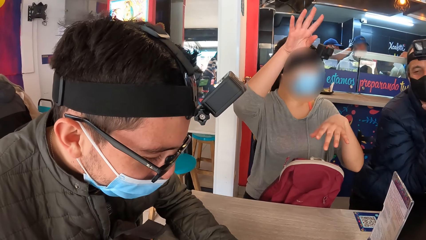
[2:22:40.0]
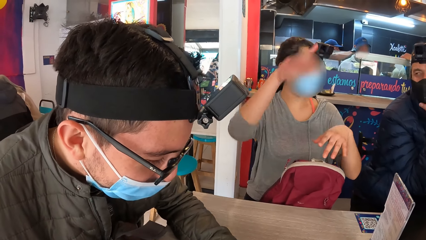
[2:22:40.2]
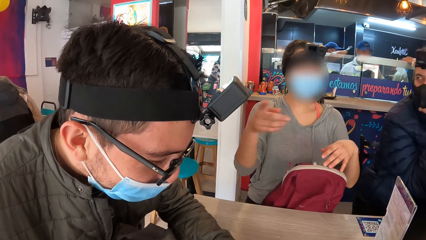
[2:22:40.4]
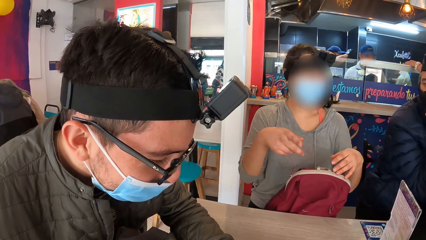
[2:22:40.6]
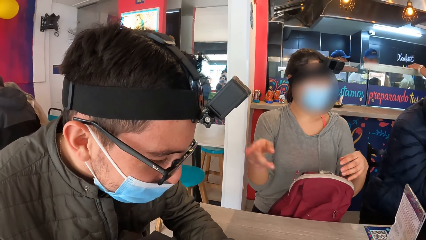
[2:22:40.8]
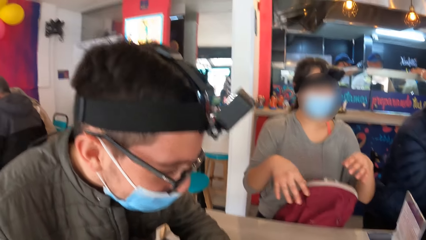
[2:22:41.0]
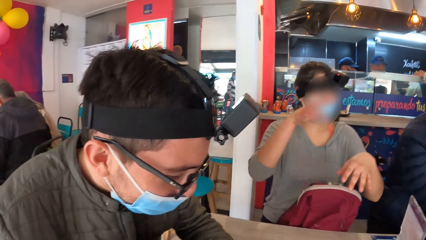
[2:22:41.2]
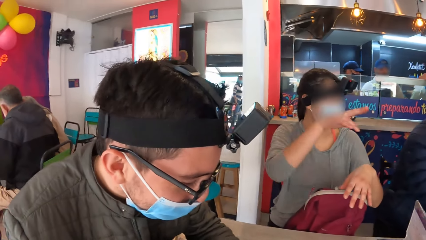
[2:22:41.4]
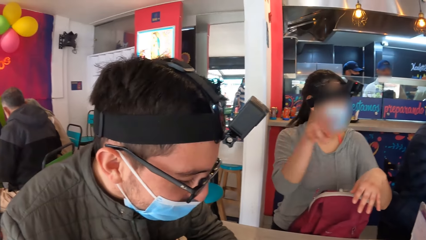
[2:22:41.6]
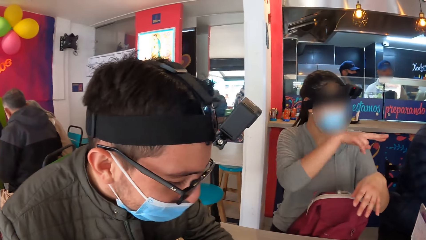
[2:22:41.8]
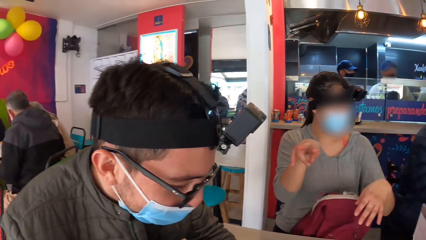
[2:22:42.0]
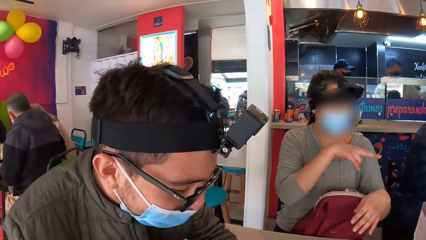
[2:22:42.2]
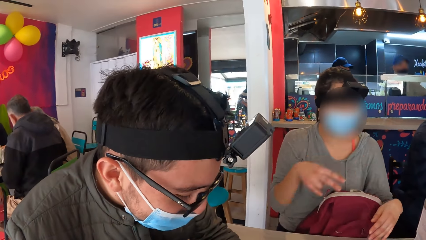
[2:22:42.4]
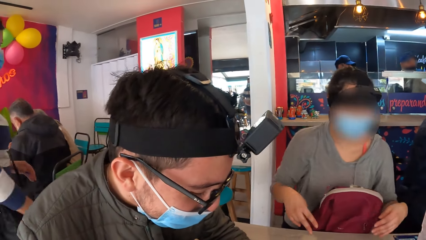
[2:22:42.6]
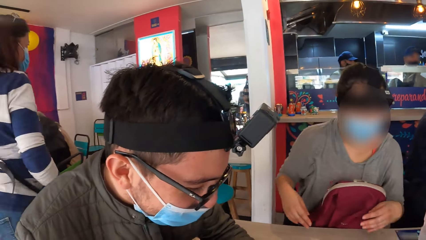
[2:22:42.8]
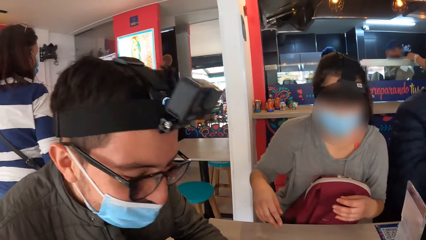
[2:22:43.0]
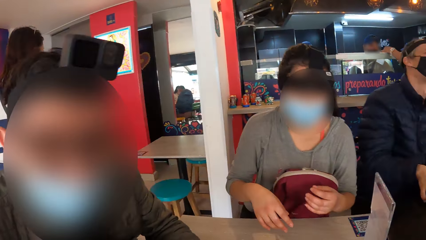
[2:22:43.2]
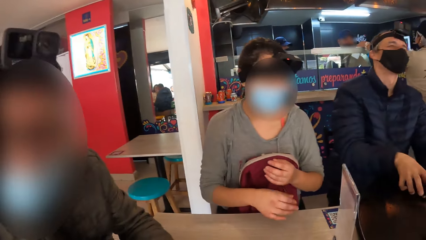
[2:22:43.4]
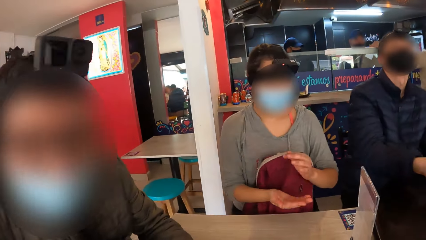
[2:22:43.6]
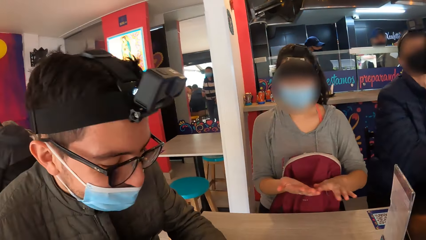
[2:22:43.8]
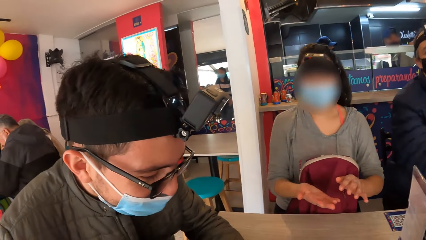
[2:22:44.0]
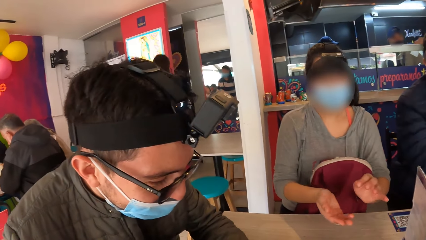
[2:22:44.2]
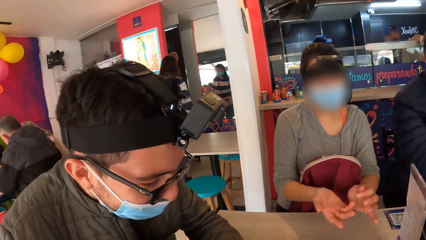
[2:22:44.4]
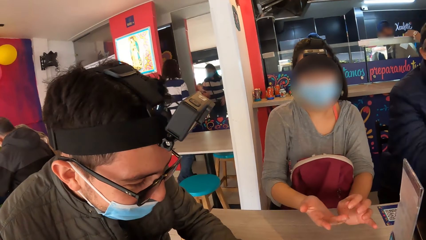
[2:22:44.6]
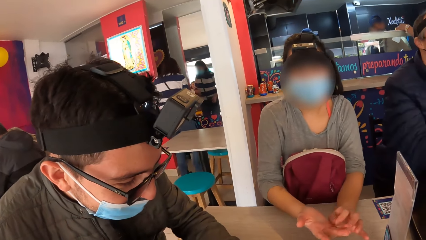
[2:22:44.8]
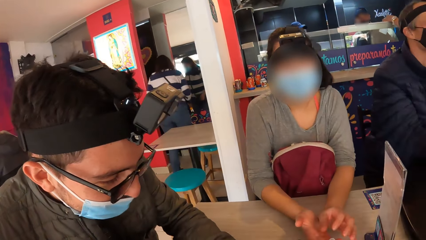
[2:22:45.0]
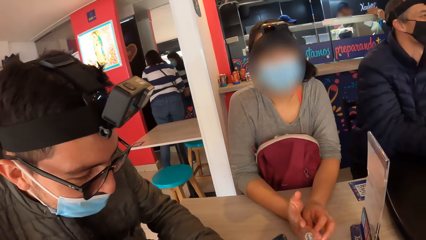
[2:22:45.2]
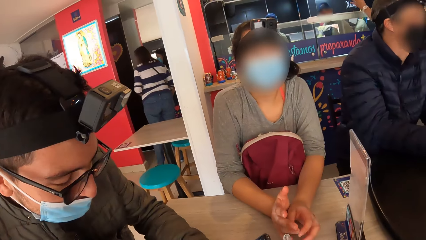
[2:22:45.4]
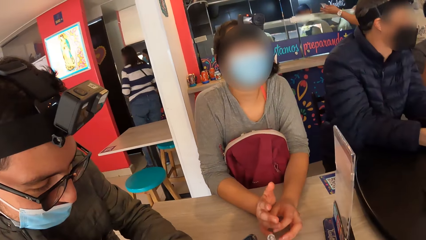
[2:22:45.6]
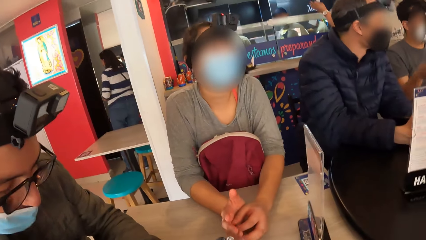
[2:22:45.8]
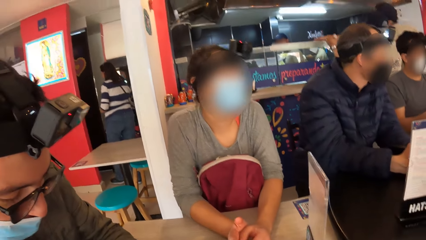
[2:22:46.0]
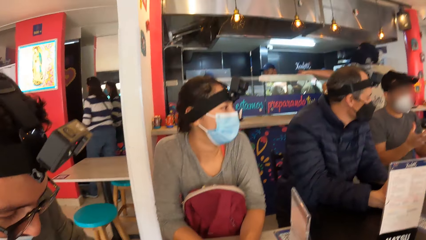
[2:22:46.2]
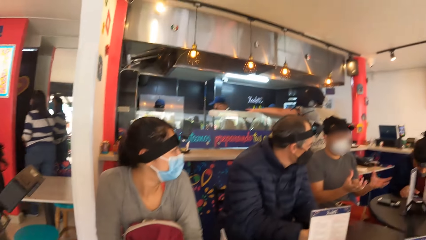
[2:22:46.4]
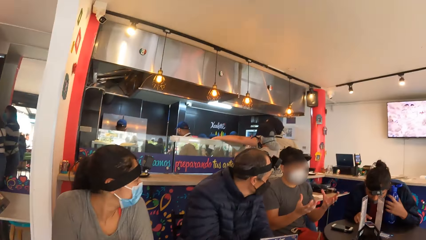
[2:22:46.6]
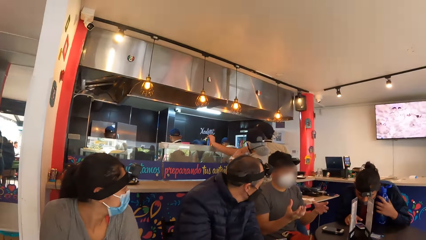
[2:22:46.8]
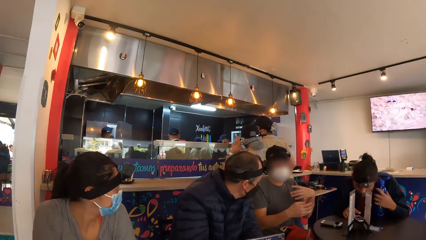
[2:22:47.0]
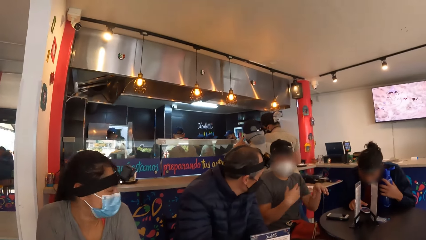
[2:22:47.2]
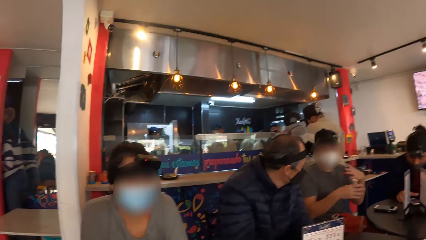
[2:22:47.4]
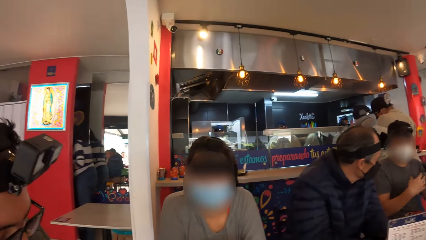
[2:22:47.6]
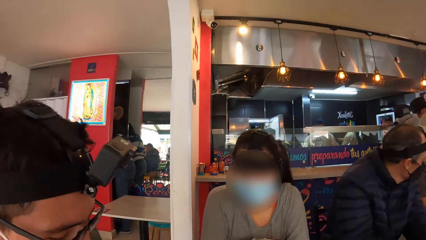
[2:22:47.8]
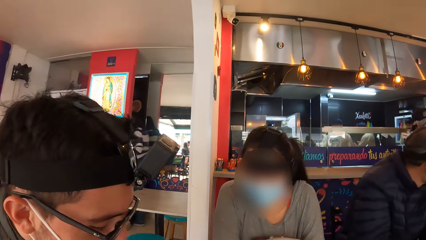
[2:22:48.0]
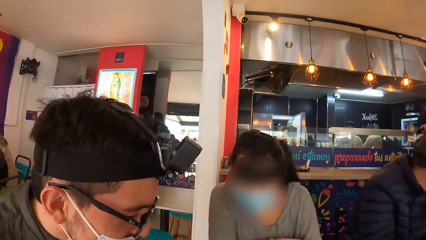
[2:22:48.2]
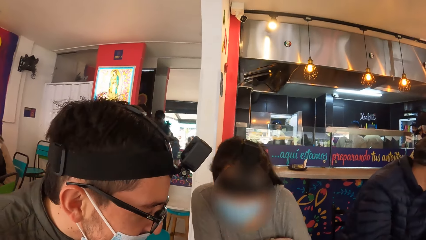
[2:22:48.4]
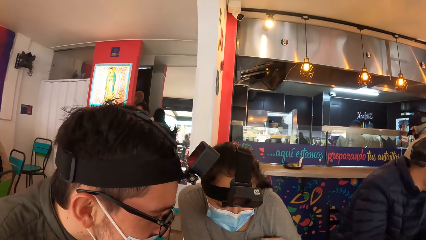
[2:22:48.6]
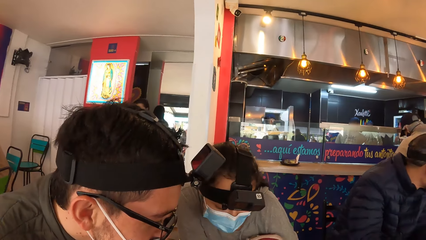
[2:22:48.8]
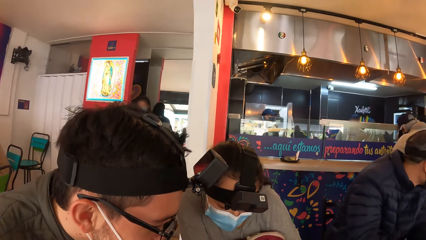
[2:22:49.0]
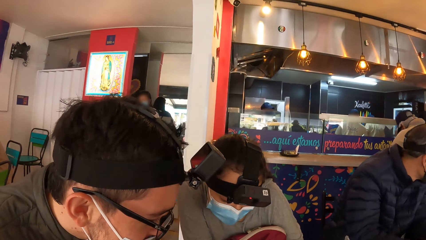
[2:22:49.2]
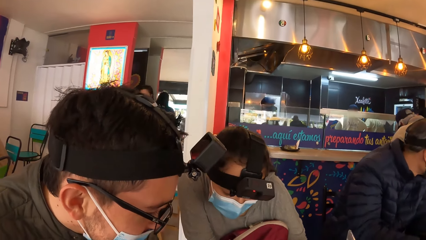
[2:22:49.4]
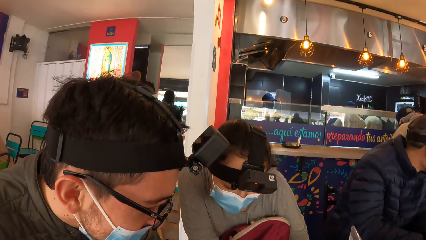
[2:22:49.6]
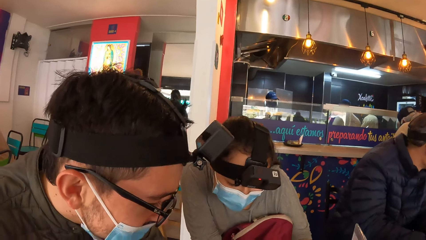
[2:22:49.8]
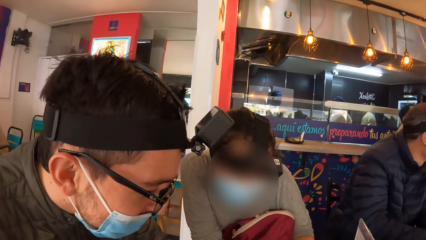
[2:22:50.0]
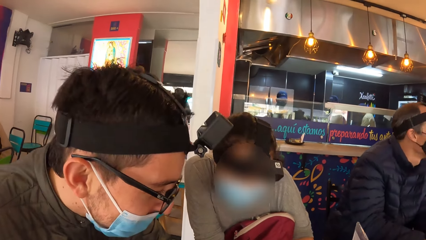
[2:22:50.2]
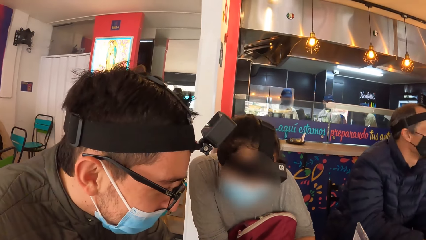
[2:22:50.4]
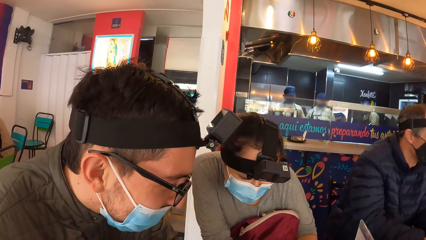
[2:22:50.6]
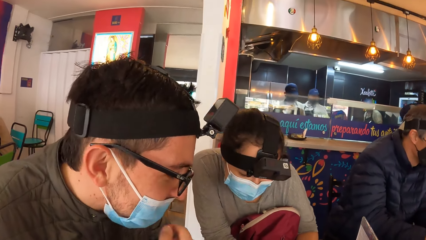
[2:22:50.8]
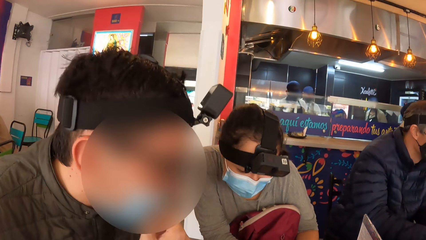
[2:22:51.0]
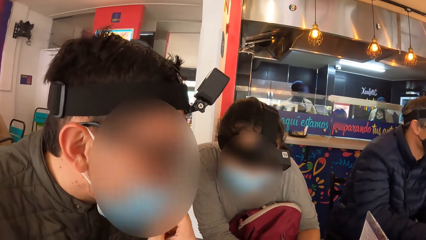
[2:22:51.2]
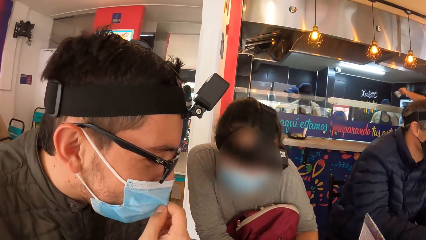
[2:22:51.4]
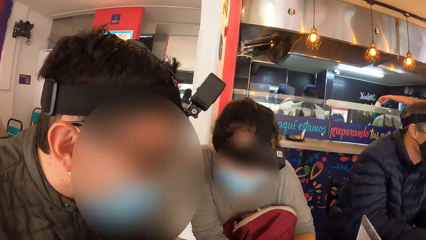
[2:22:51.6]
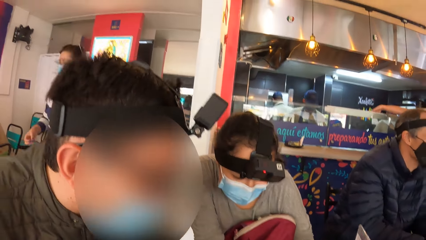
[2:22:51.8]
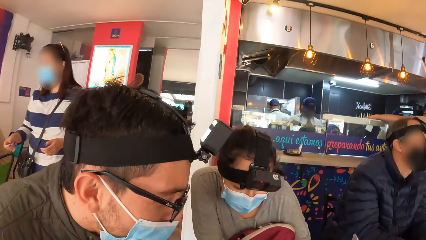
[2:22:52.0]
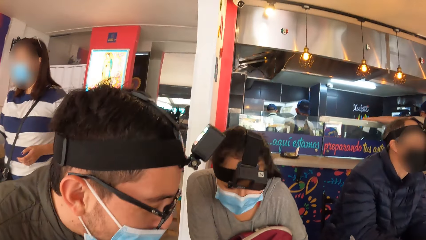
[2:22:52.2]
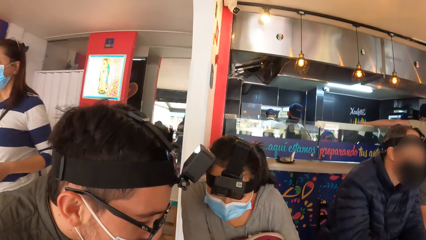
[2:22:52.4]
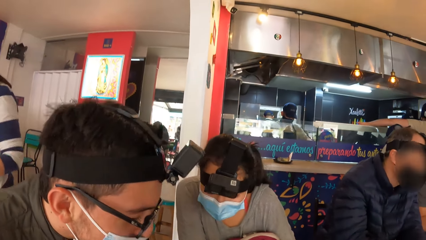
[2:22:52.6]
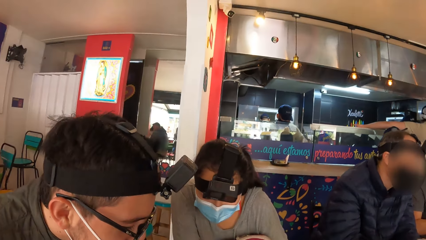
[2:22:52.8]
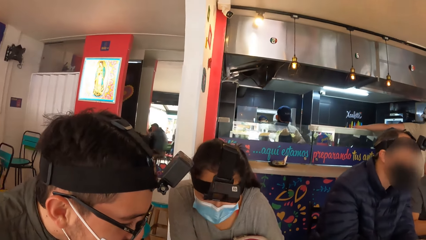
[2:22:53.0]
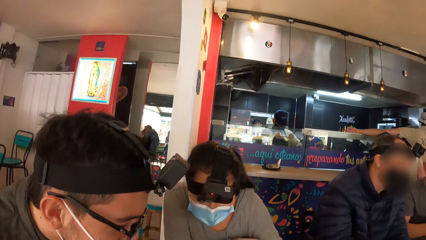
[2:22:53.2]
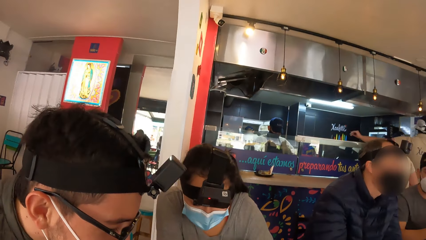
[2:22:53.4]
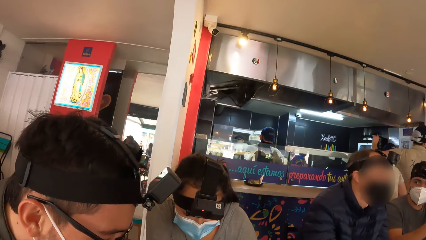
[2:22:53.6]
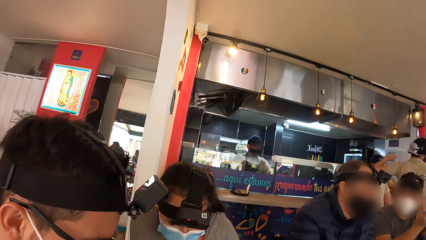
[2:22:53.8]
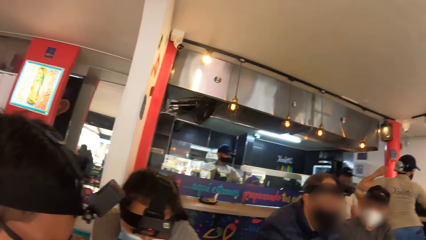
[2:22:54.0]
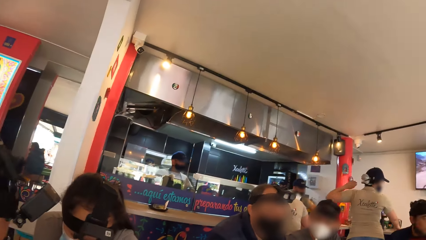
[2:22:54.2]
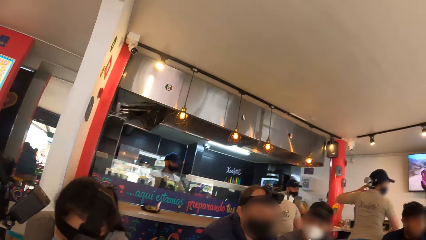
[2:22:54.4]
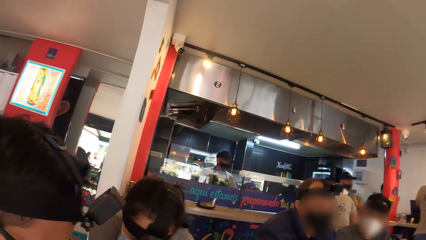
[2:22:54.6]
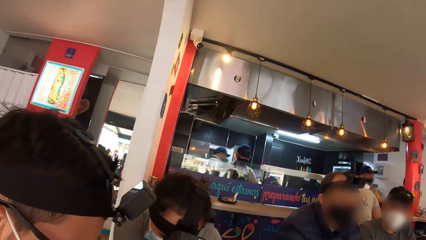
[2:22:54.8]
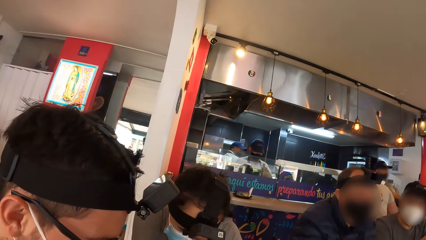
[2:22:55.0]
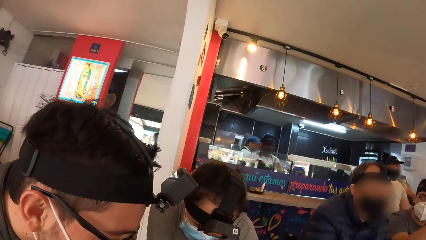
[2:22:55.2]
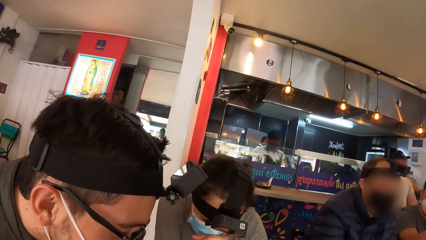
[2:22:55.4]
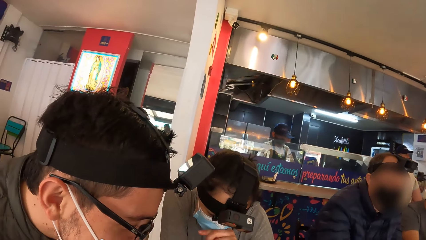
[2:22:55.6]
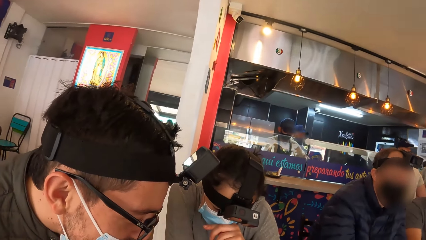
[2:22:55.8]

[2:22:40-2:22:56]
The woman converses with the man. The man adjusts the mask on his face with his right hand.
